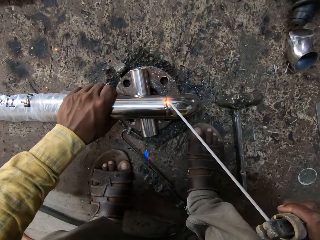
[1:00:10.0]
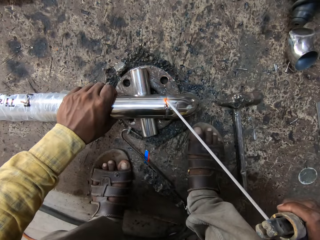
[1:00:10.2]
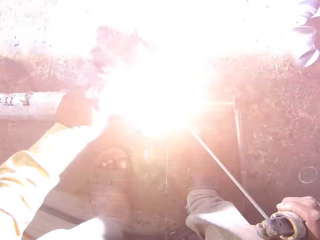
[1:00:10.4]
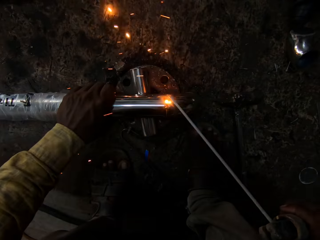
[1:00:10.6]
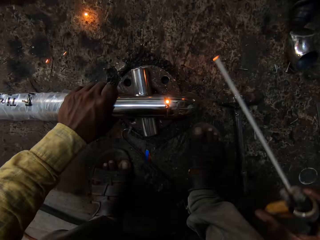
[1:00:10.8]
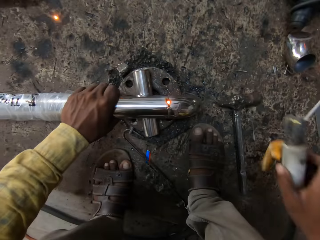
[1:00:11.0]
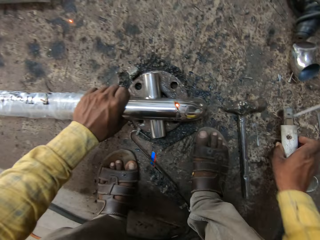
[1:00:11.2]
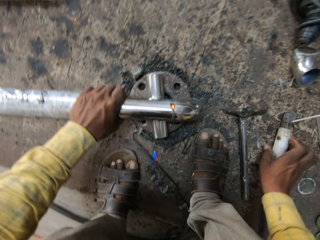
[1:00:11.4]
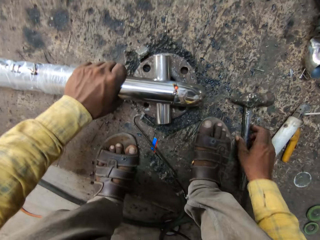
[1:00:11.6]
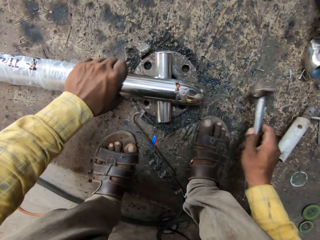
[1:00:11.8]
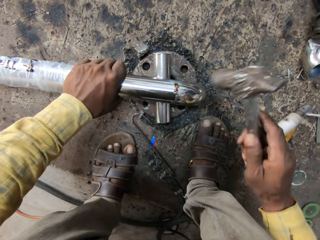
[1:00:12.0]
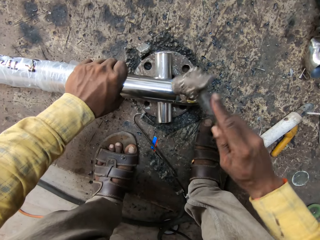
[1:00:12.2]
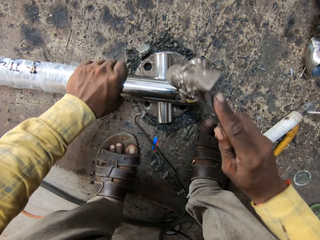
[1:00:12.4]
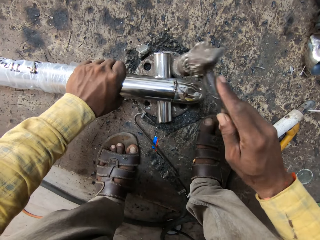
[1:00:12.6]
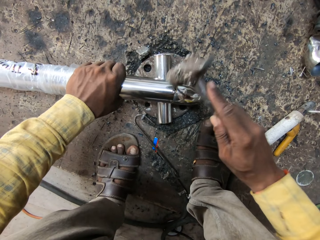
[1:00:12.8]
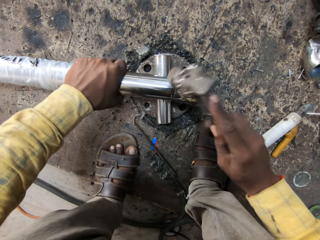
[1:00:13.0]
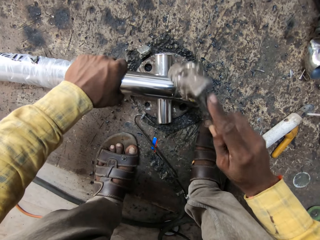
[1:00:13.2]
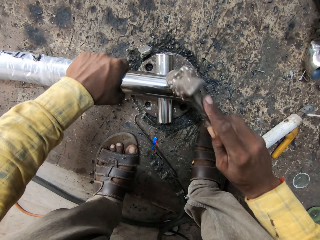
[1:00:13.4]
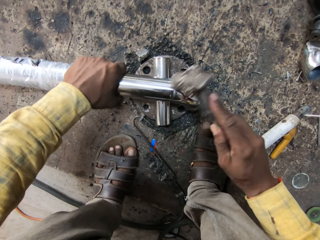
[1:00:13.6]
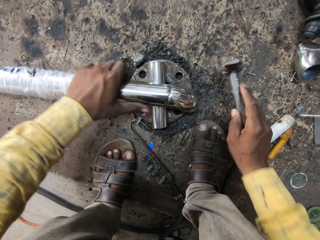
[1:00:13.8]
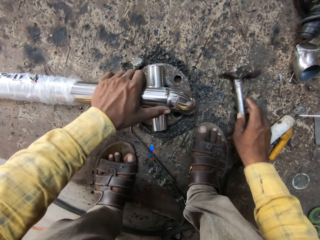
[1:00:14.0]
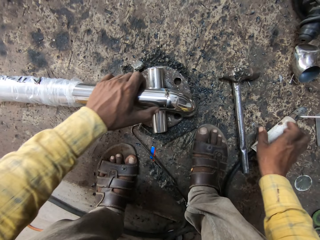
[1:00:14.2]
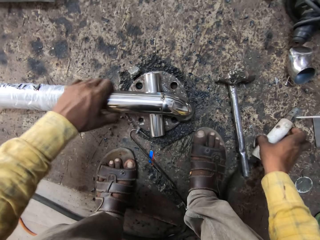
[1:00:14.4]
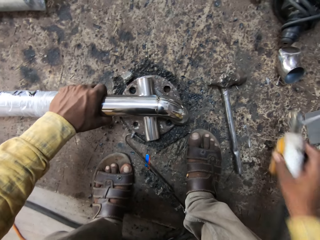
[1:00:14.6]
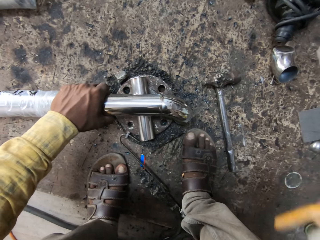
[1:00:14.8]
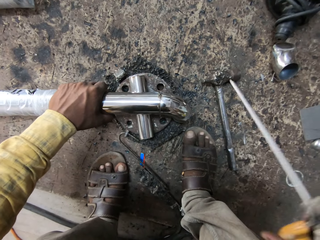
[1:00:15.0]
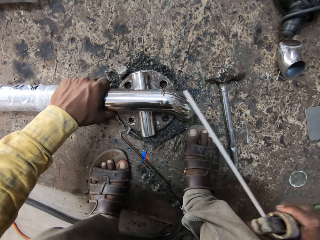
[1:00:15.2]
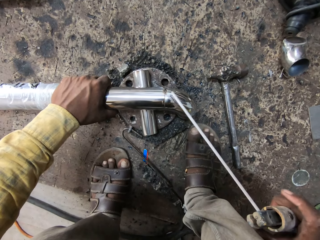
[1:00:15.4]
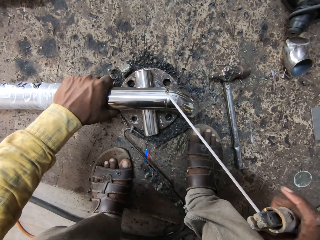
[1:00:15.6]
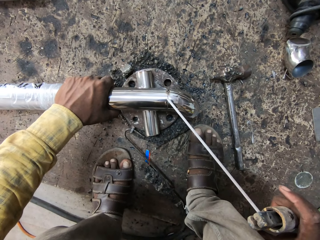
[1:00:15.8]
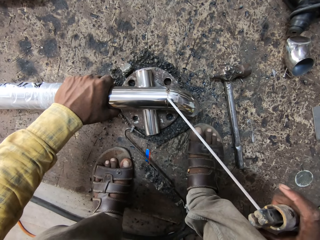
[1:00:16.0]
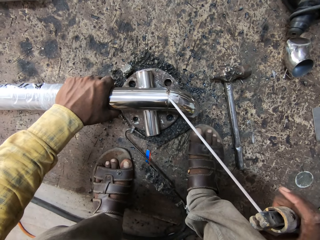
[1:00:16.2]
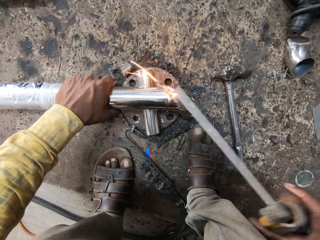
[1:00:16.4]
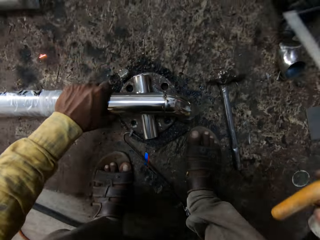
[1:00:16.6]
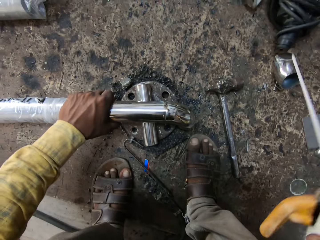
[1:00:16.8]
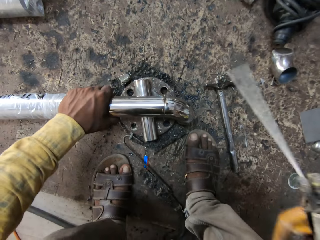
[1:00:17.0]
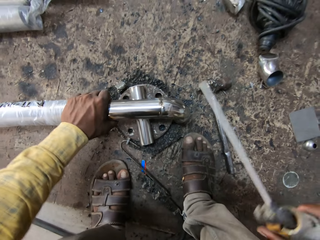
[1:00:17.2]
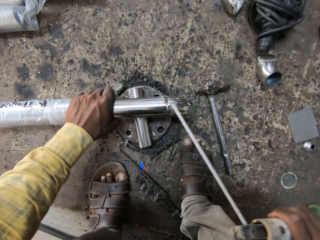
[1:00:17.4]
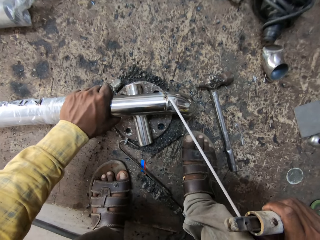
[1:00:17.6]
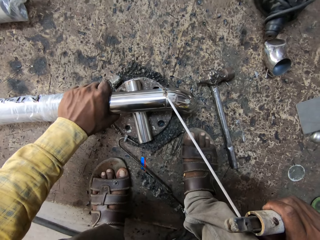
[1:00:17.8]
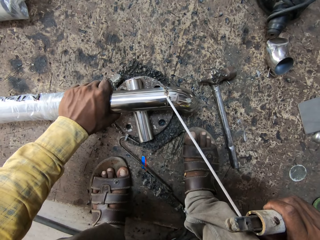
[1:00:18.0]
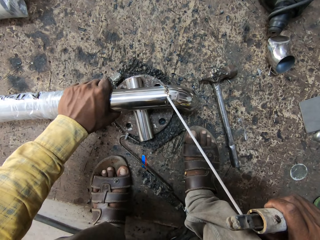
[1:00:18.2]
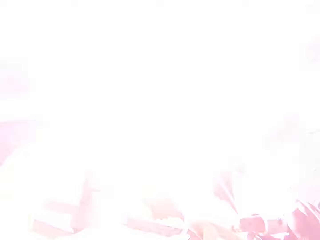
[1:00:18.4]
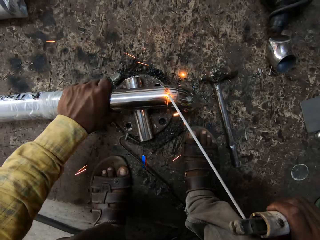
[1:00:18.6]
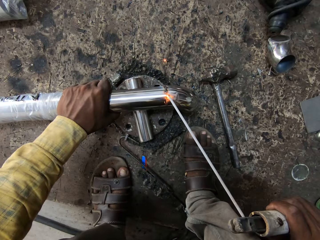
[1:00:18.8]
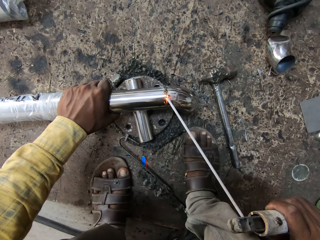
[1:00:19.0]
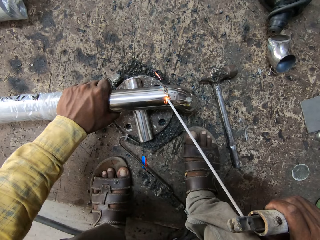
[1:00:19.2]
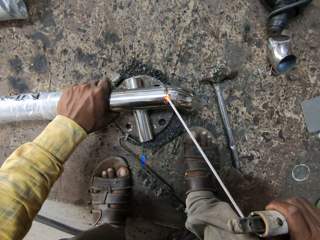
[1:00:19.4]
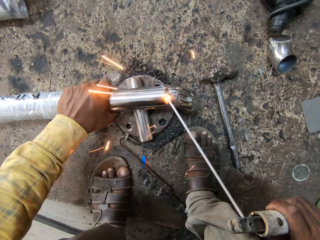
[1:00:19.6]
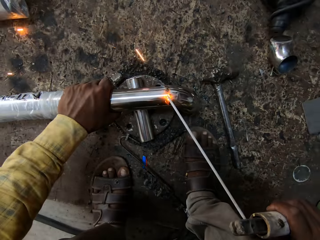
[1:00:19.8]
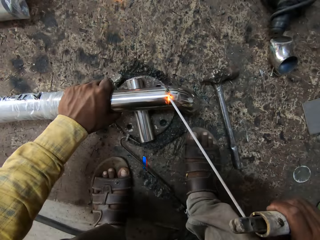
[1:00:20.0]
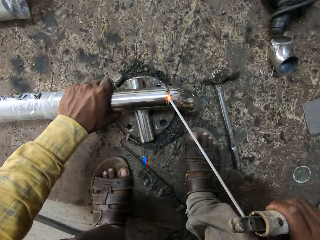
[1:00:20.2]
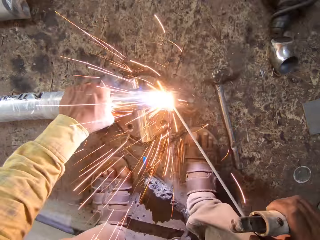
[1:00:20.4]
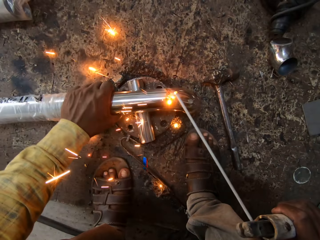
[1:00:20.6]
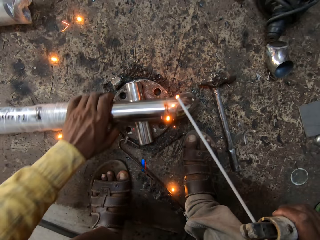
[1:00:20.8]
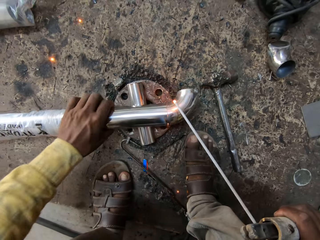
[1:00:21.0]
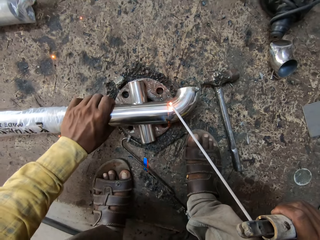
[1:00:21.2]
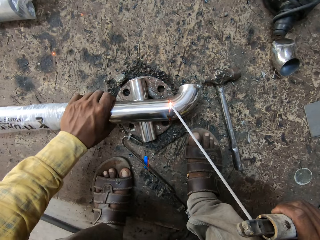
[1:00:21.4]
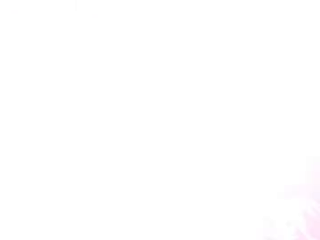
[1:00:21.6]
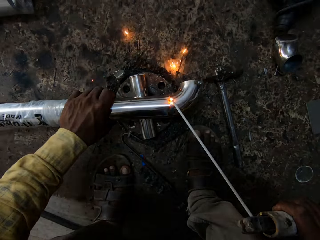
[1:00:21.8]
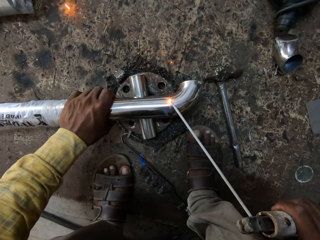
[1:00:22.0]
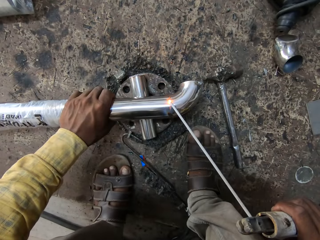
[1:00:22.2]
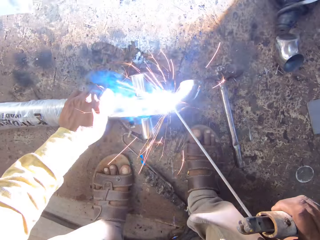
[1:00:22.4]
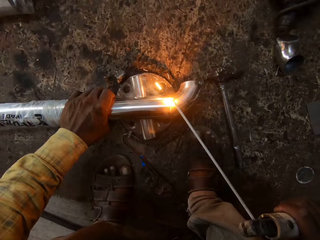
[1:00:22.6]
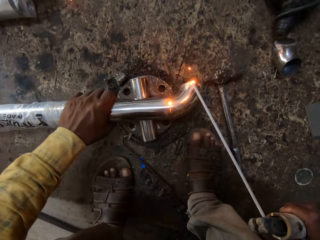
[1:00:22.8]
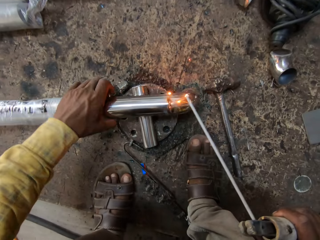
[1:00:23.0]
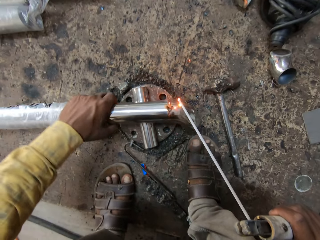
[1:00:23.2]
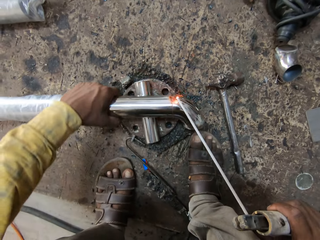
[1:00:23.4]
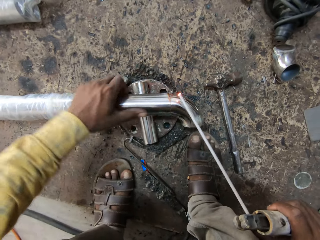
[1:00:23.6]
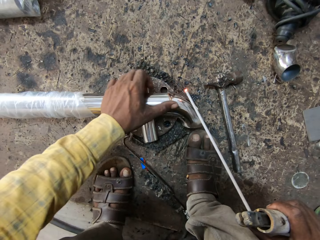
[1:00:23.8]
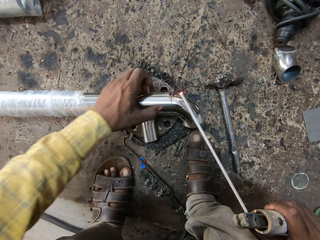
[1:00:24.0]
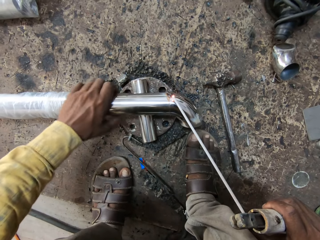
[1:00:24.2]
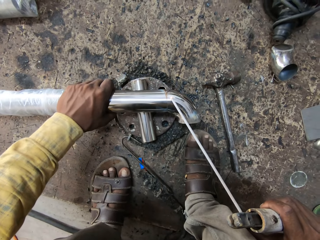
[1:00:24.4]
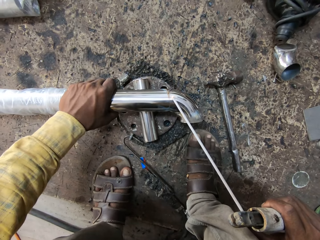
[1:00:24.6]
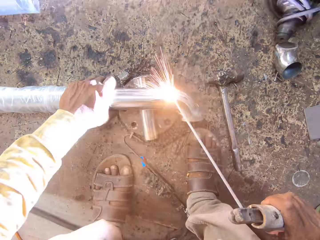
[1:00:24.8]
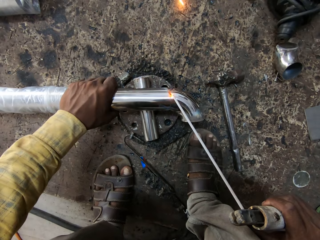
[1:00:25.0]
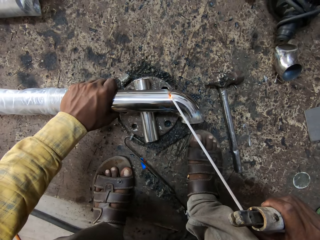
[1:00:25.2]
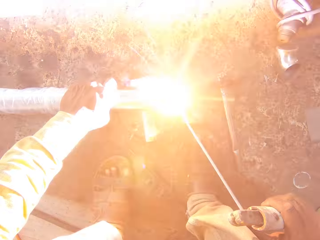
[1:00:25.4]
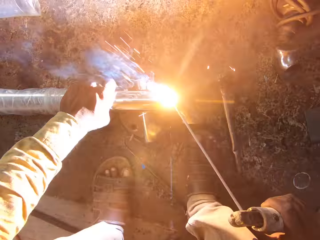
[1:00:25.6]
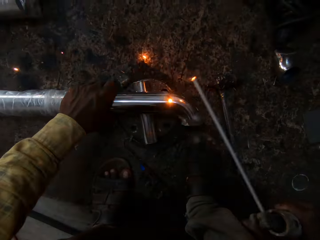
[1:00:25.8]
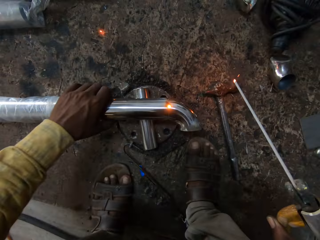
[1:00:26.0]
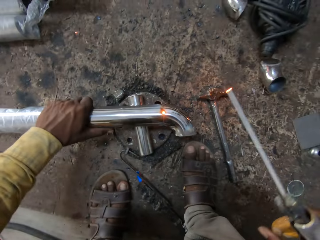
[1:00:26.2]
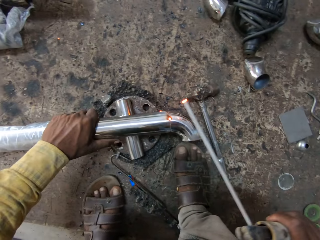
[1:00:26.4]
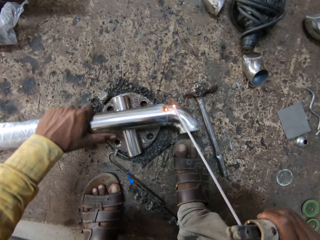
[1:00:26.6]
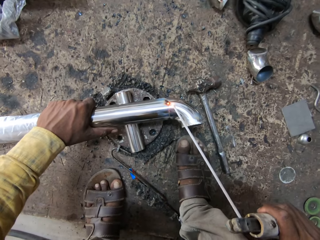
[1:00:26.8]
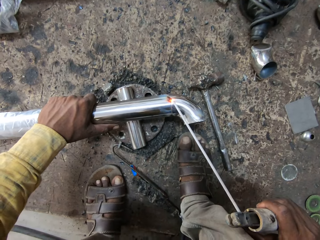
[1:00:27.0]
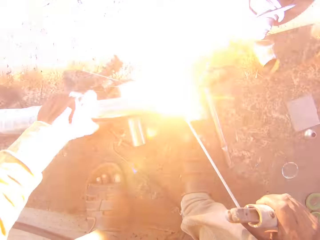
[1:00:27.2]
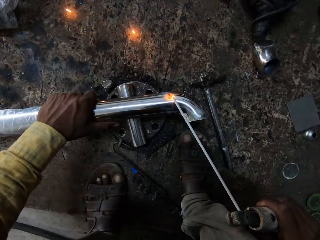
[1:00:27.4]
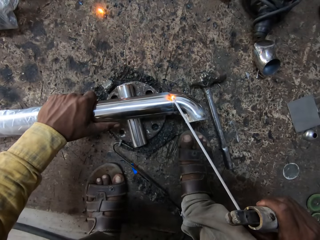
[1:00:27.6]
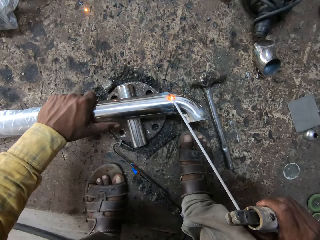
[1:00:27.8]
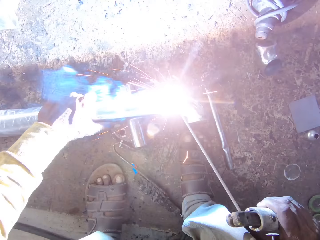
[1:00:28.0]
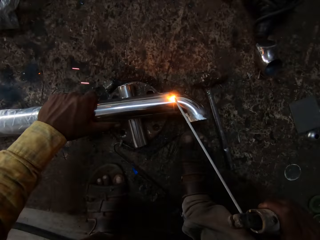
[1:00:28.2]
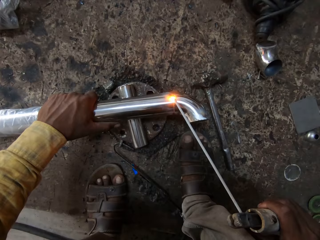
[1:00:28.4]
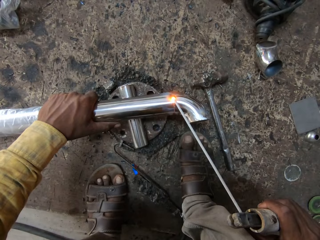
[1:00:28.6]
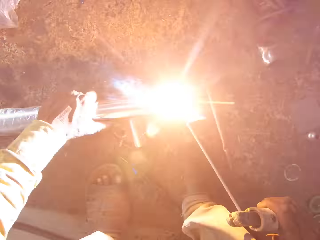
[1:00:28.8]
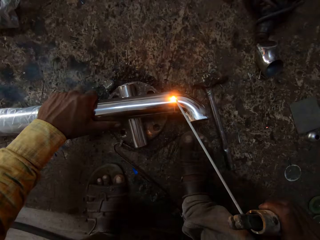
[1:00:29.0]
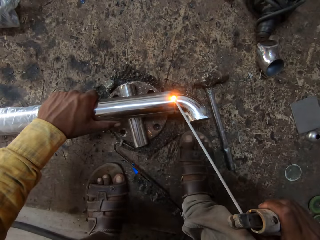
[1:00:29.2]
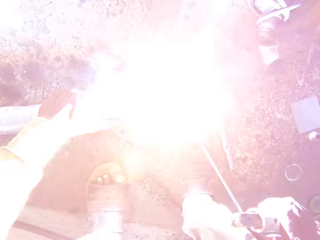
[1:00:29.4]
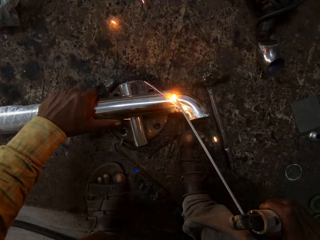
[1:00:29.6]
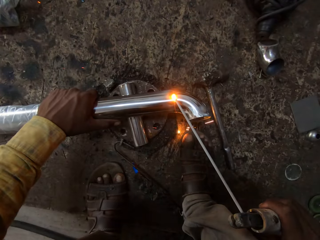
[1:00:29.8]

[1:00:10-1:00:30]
The camera wearer burns the metal with the electrode. They put the electrode down. They pick the hammer. They hit the metal with the hammer. They put the hammer down. They pick the electrode. They burn the metal with the electrode. They turn the iron rod. They weld. They turn the iron rod. They weld.
